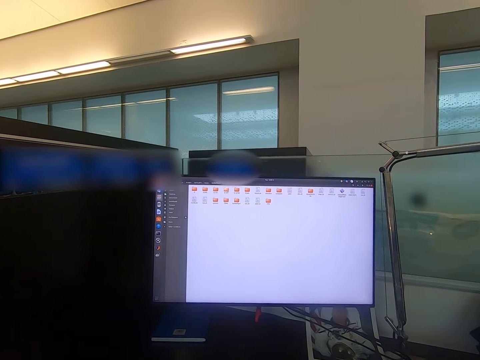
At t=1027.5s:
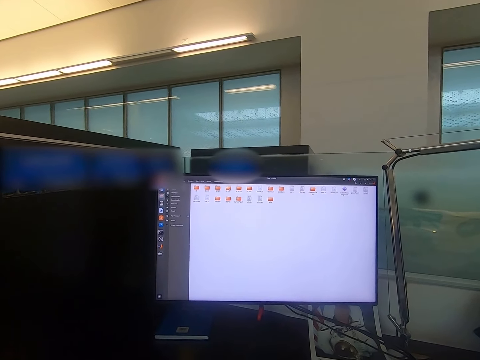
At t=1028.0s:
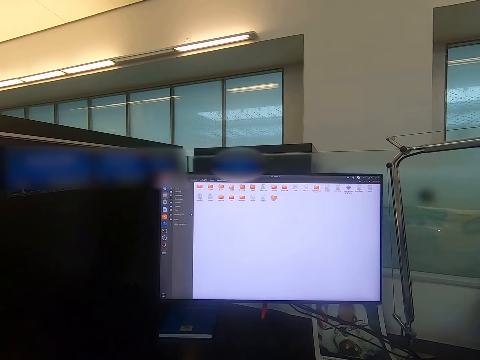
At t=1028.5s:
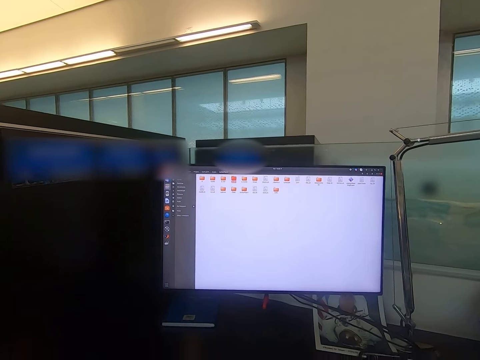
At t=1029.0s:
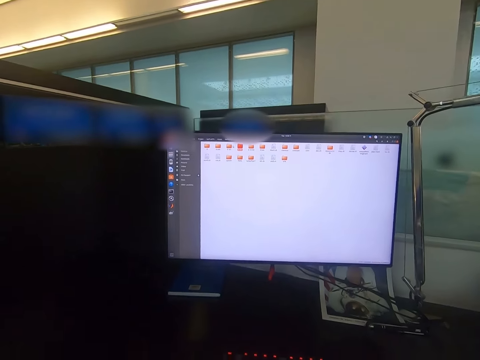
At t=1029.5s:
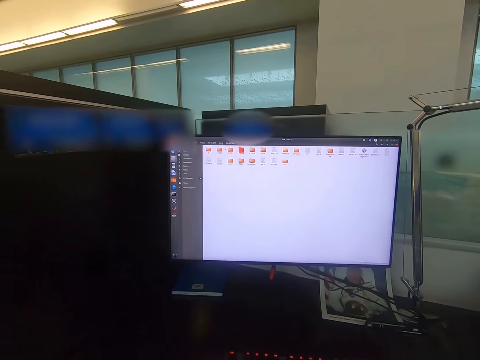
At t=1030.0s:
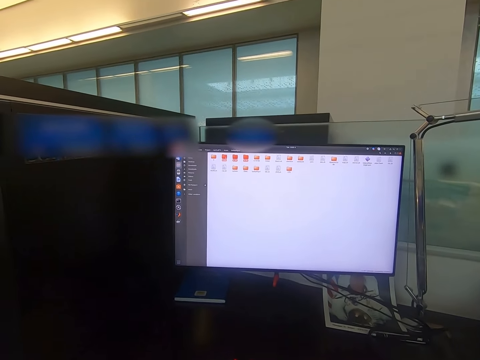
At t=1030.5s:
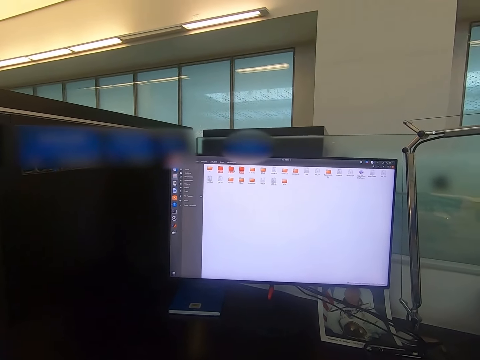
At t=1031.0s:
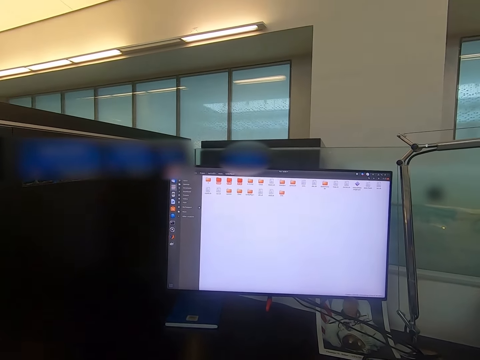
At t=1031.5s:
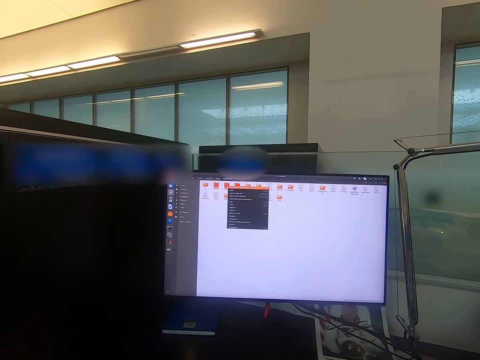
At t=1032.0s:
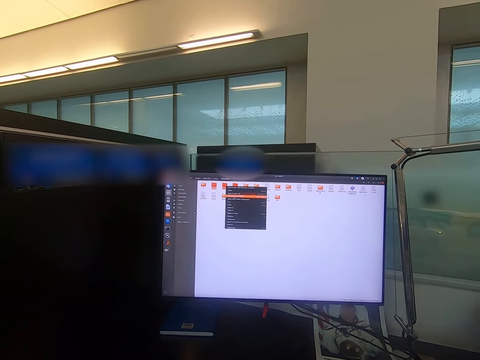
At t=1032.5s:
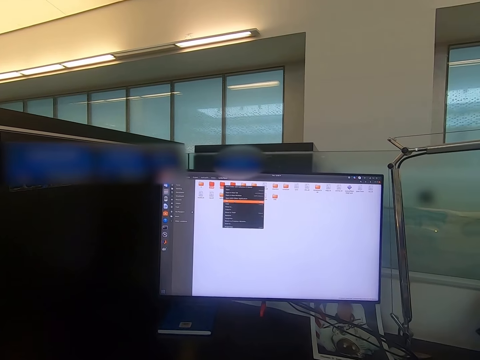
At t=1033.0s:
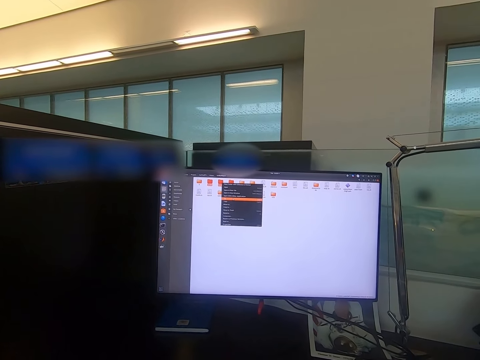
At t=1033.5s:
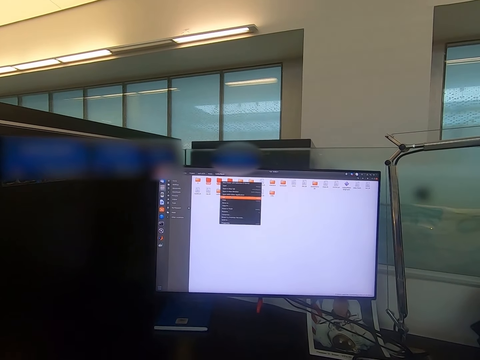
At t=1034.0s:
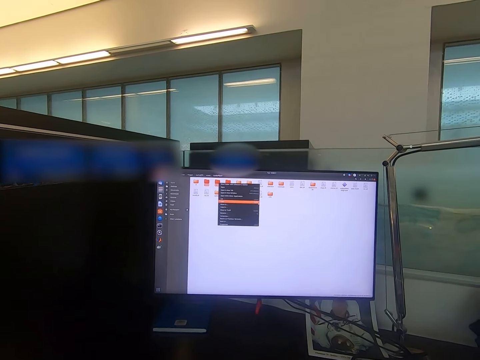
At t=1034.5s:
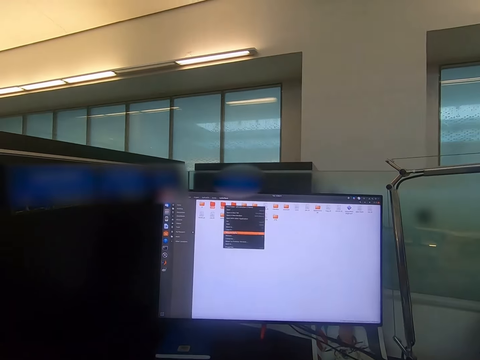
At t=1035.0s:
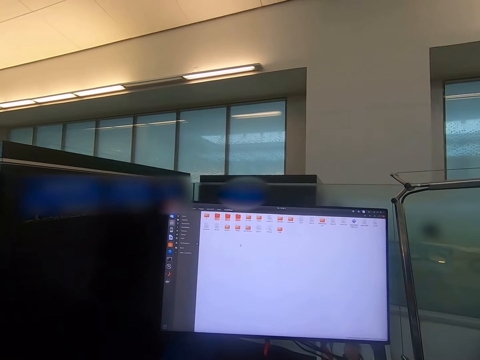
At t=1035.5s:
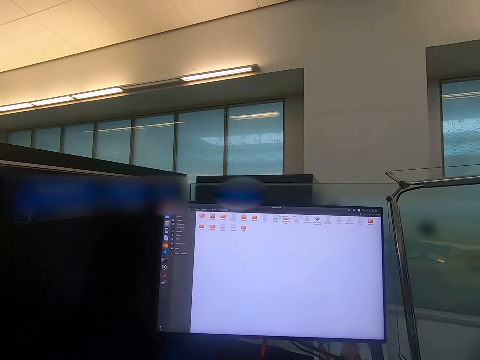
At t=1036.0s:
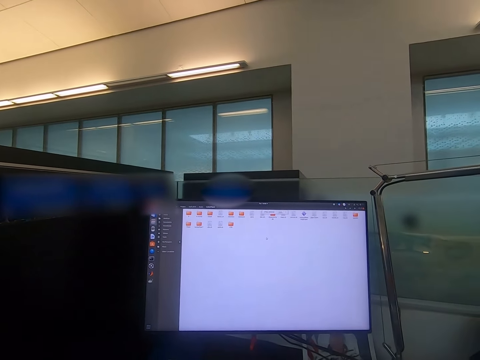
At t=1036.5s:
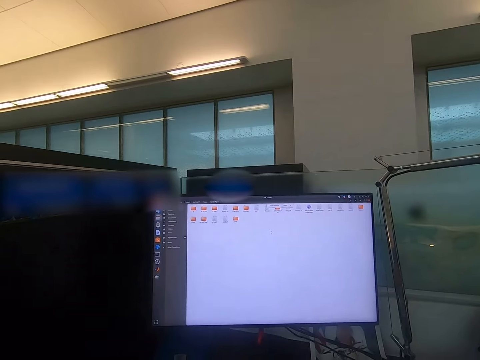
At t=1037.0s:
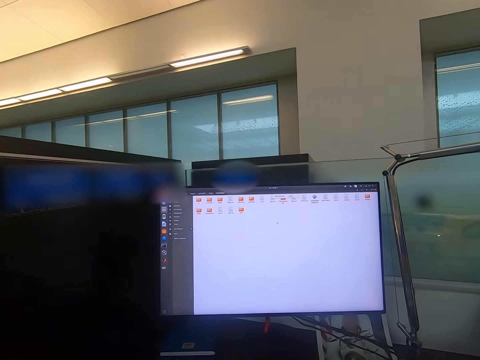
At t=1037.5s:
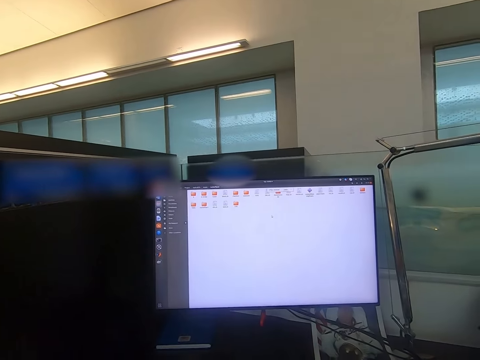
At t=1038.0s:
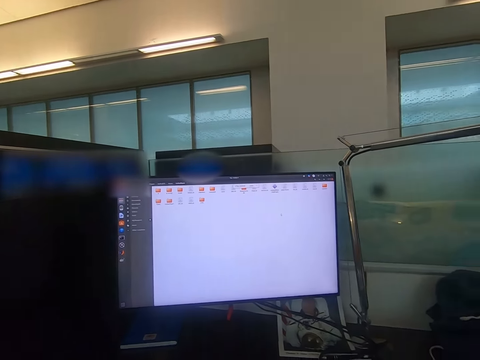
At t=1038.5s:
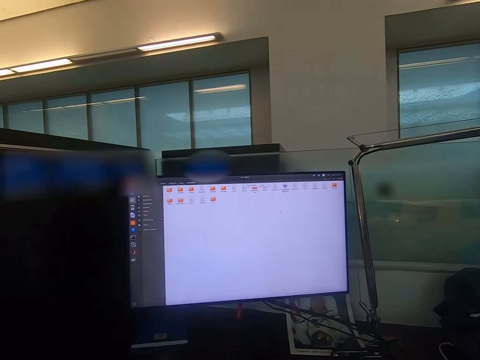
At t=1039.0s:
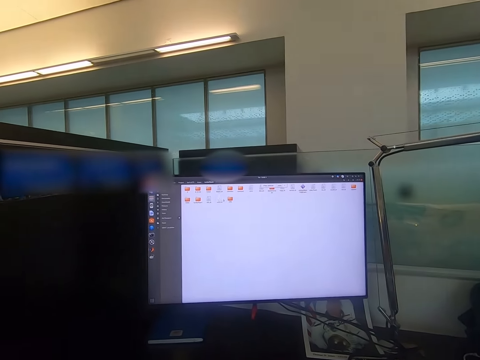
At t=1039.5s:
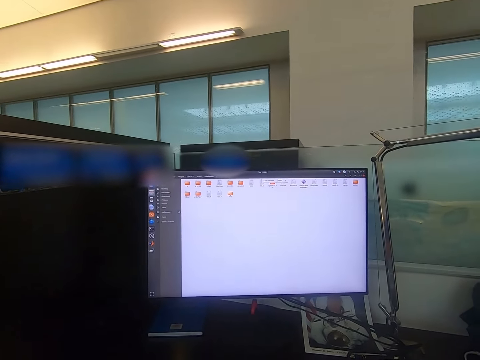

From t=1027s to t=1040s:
The camera wearer stares at the desktop.

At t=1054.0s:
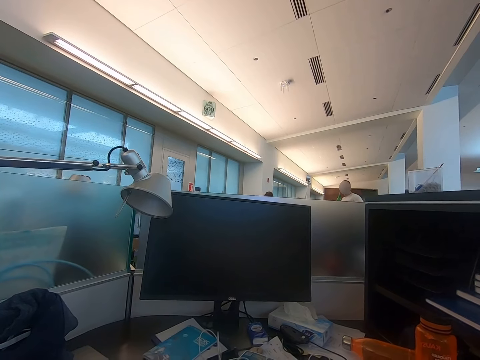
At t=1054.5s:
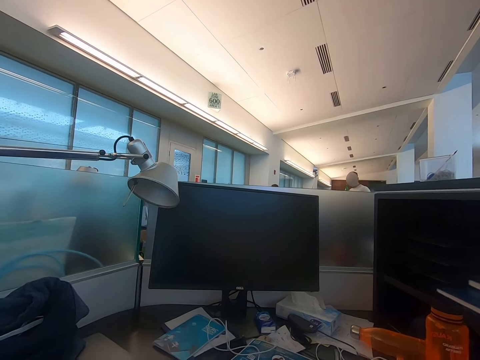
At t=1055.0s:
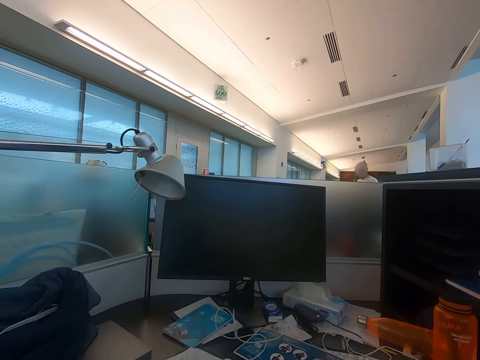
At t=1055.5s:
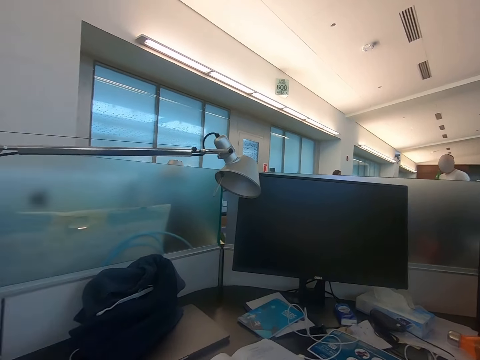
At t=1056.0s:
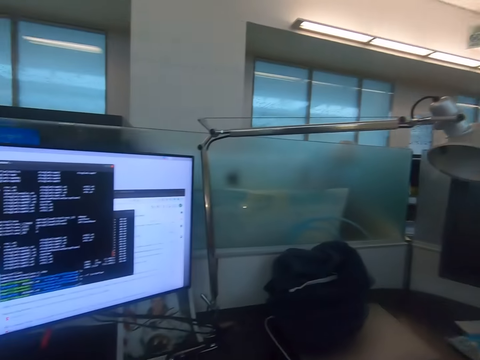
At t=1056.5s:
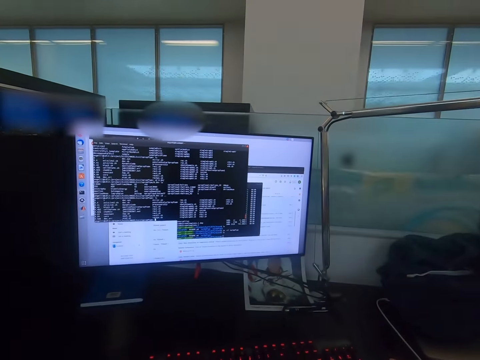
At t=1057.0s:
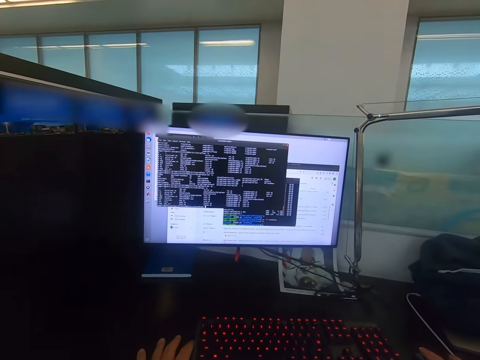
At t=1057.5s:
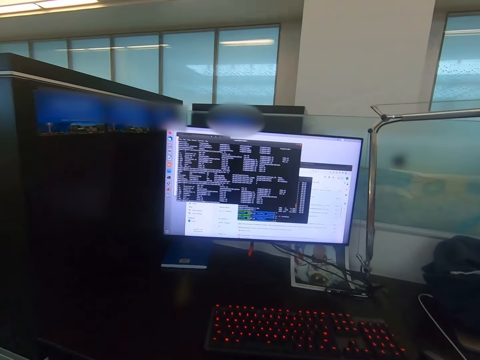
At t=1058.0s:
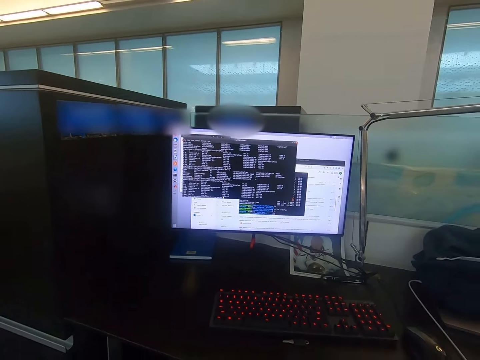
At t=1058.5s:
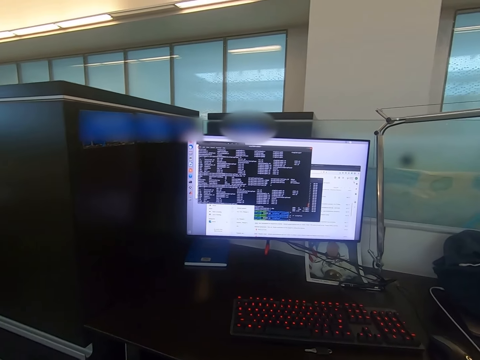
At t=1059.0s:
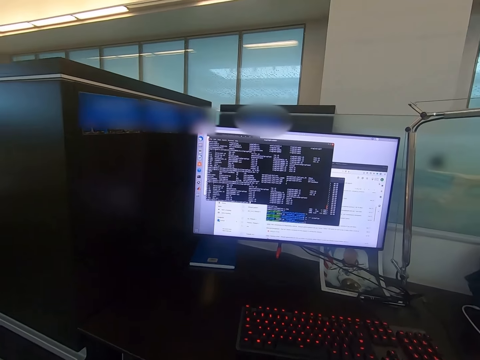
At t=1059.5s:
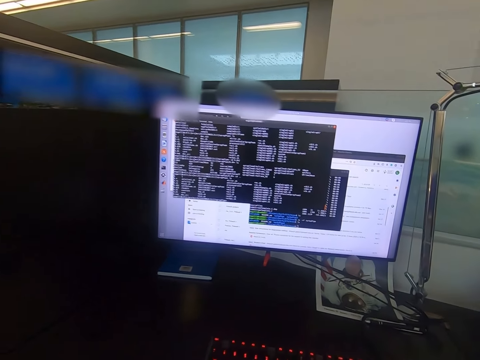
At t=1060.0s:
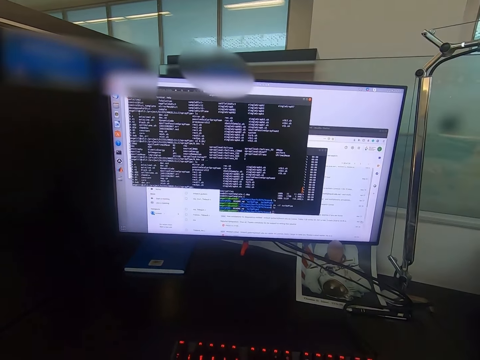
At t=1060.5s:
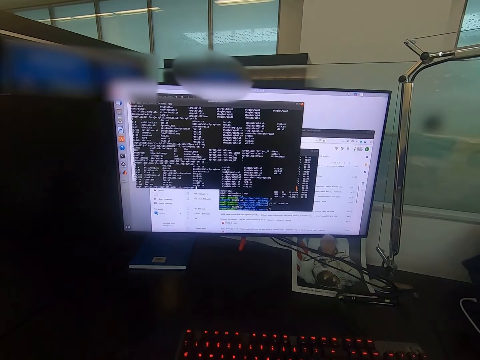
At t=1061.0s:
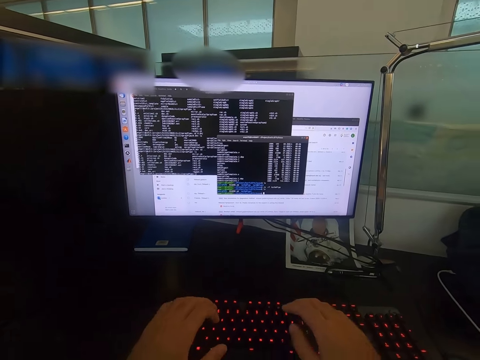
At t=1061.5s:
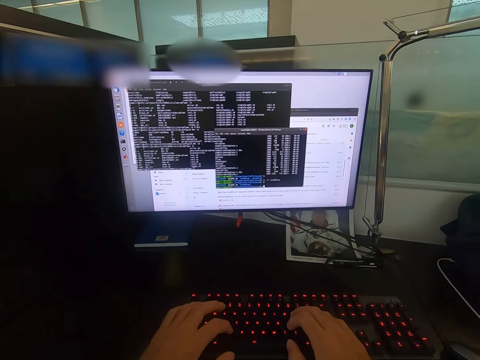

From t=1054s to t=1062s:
The camera wearer looks around. He scrolls the mouse with his hands. He opens a page.
